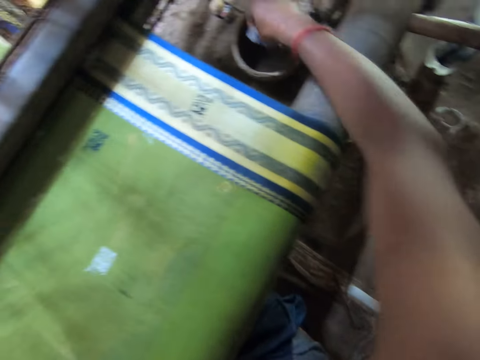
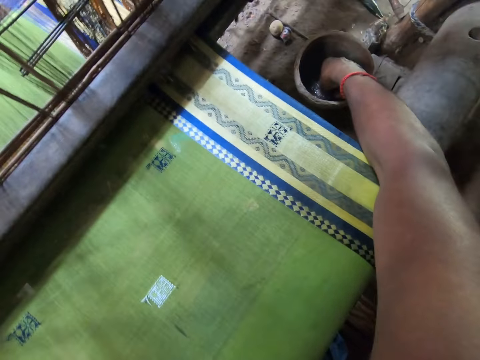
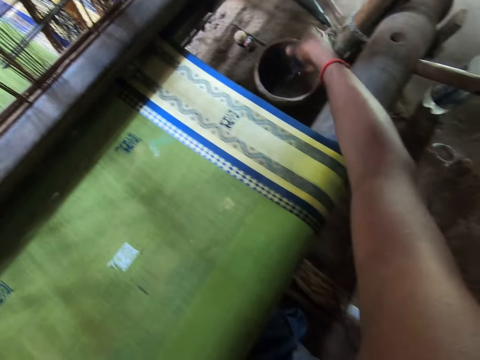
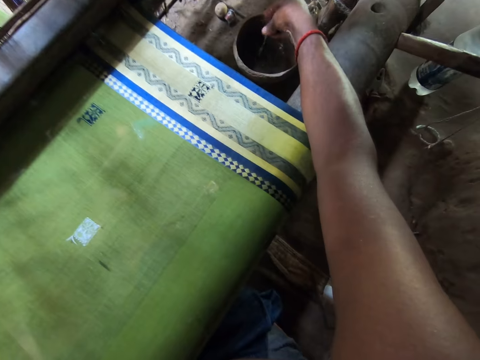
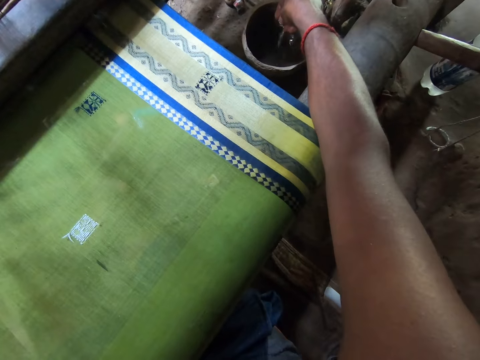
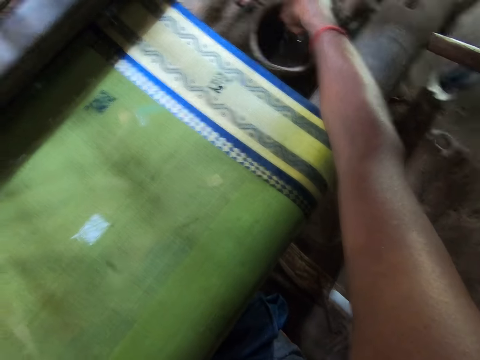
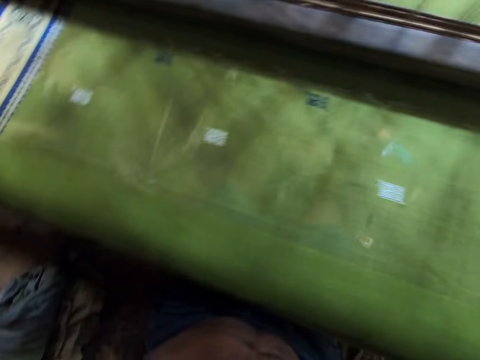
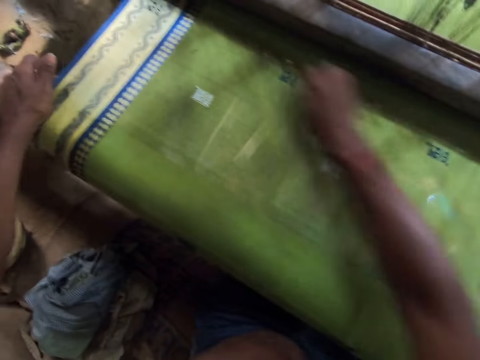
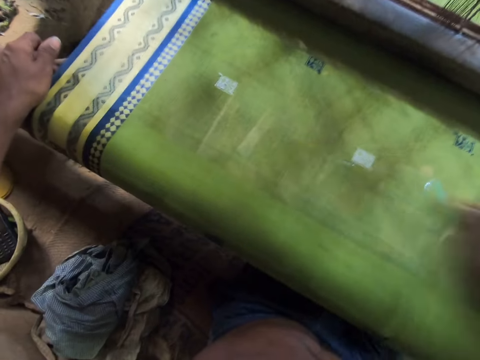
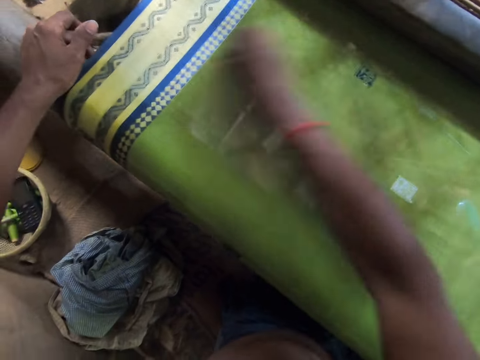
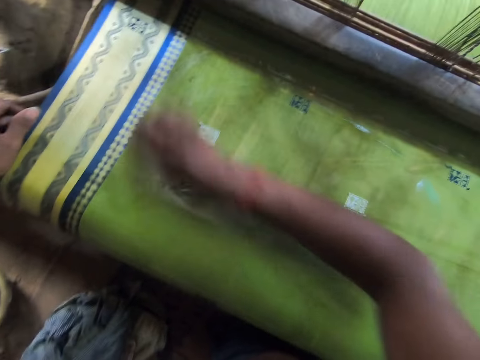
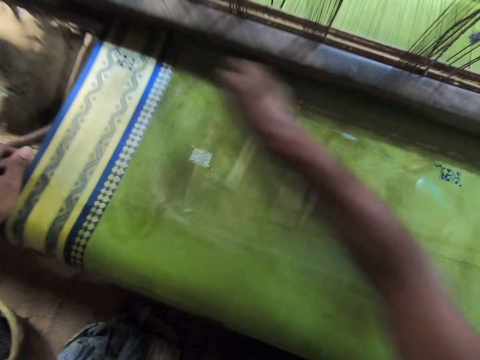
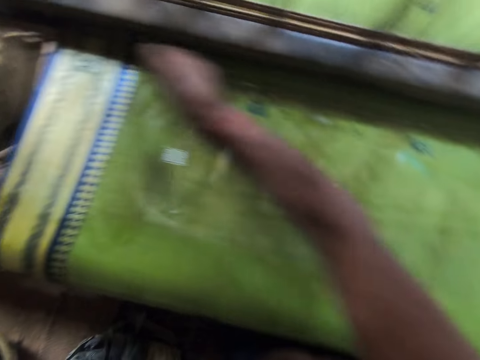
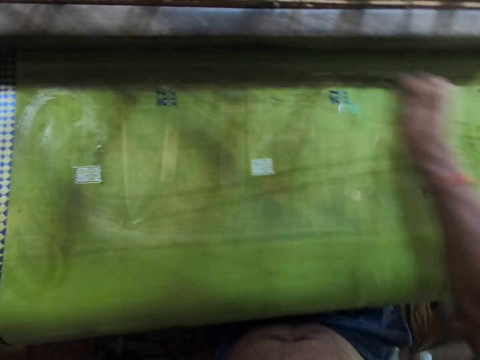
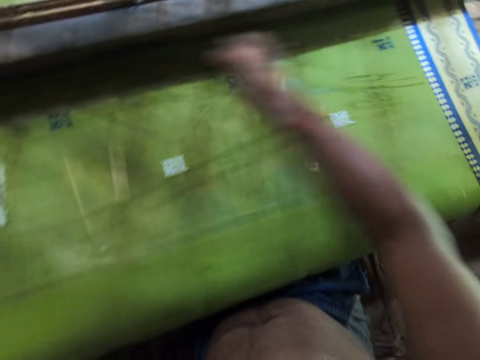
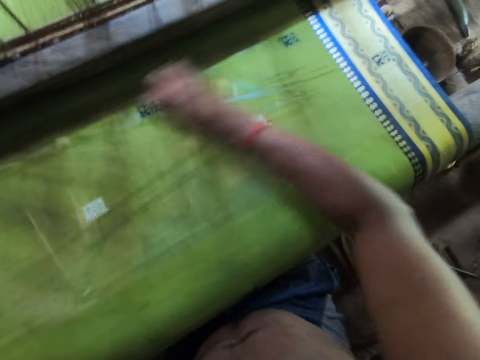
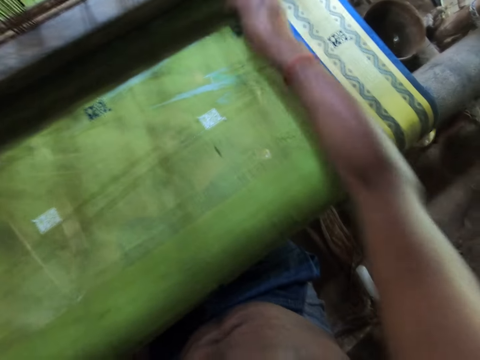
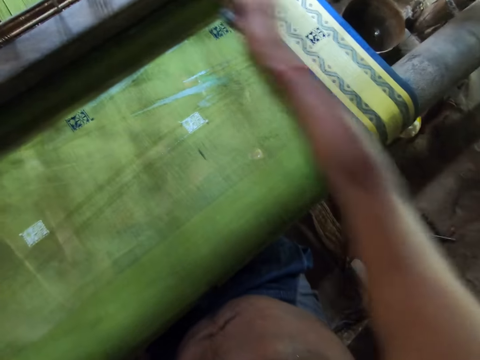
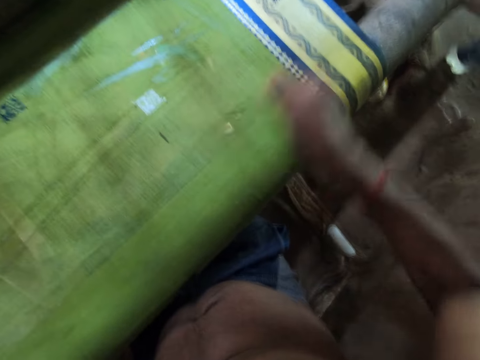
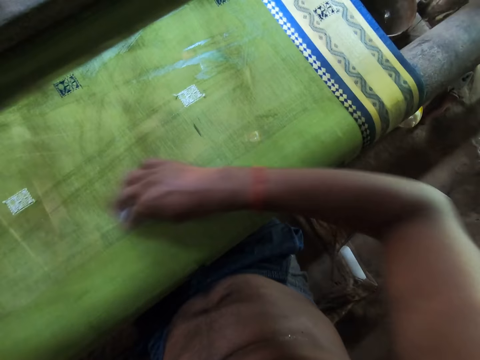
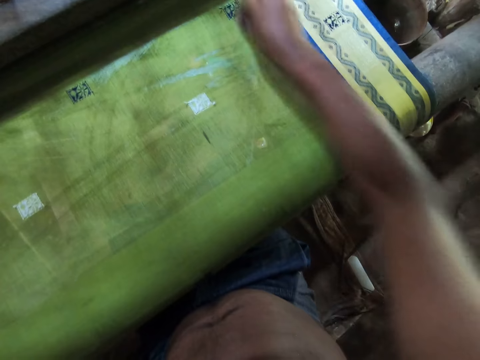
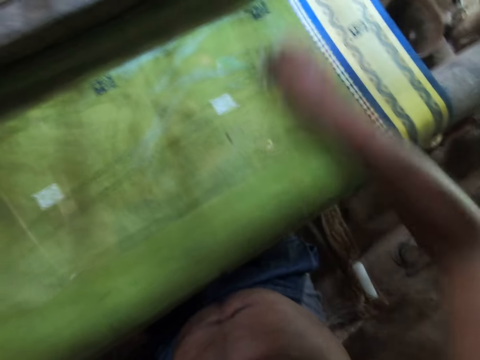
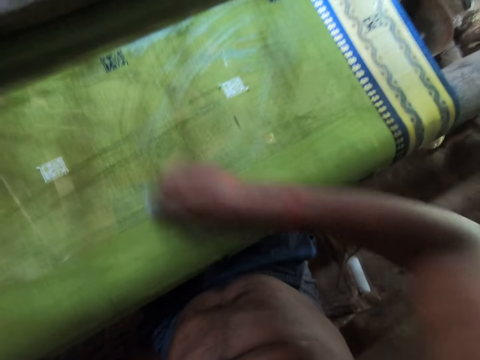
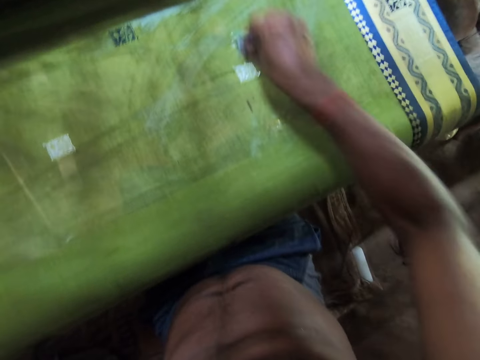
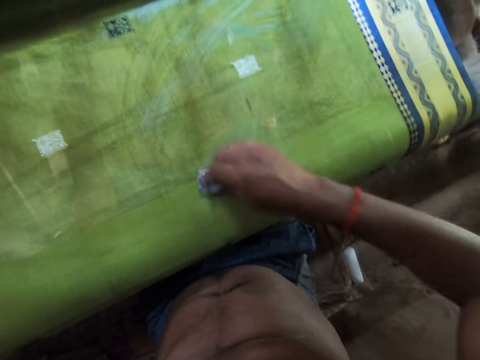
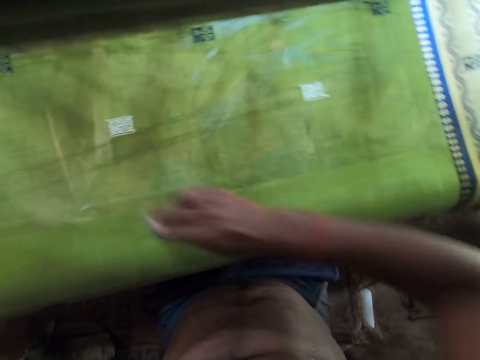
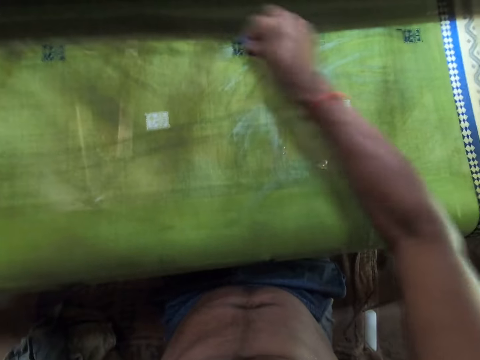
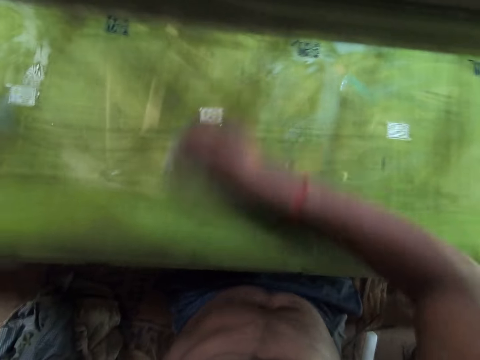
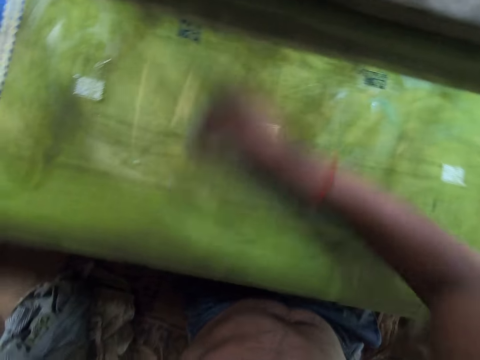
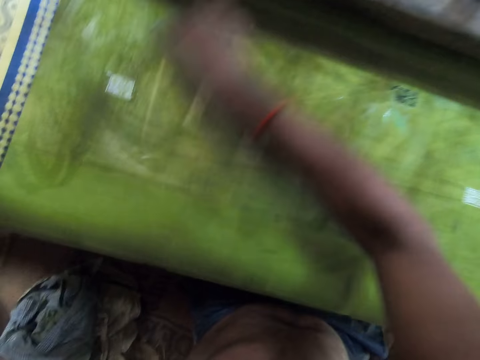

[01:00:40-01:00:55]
The camera wearer dips the fabric inside the bucket of water with his right hand. He squeezes the cloth. He cleans the piece of cloth with the fabric in his right hand.

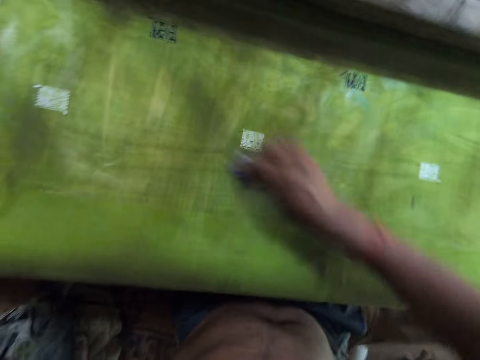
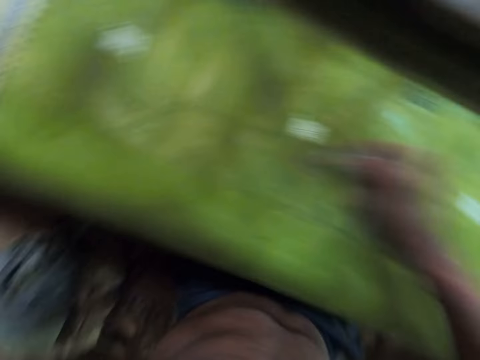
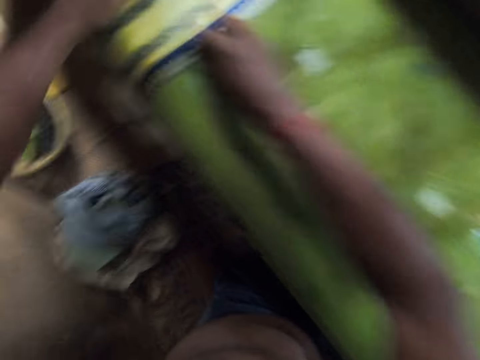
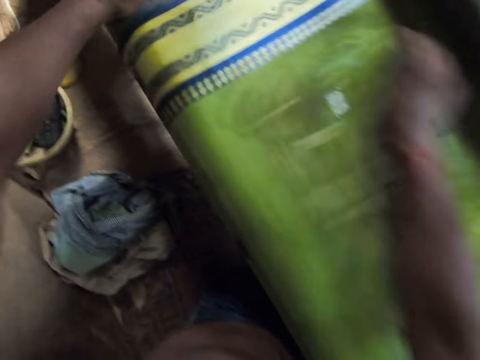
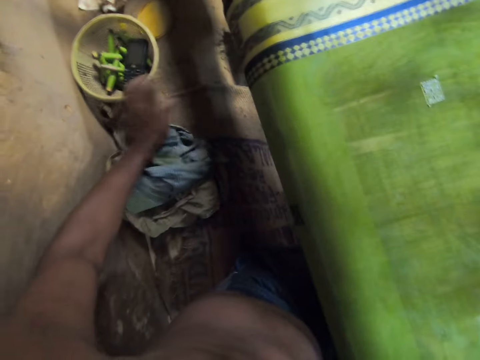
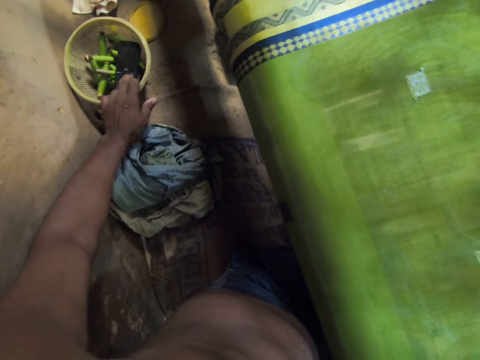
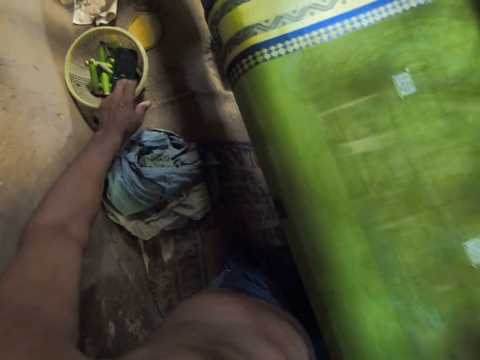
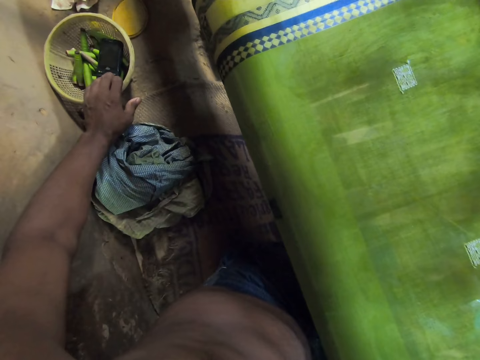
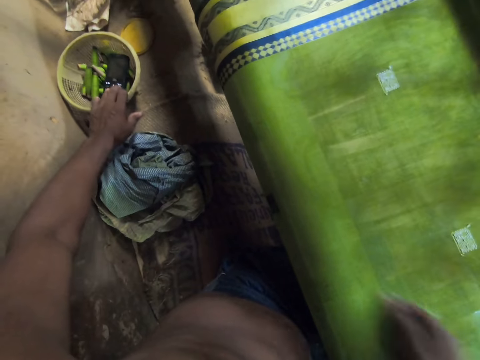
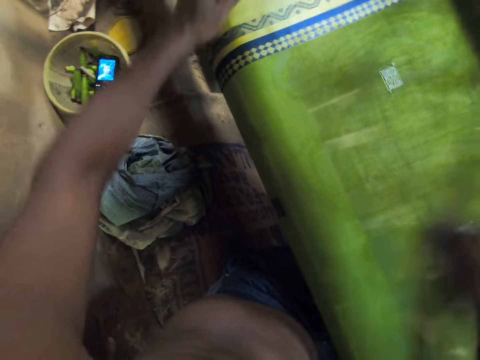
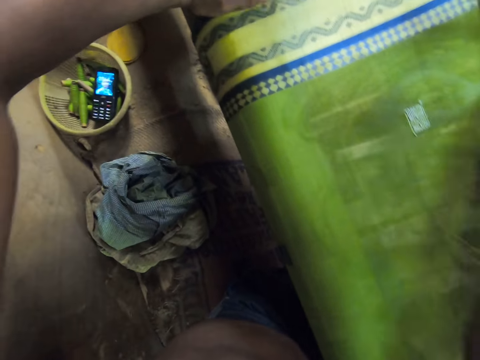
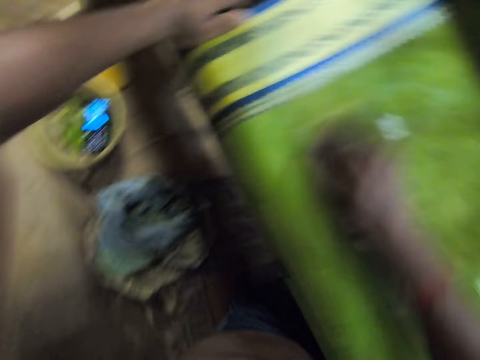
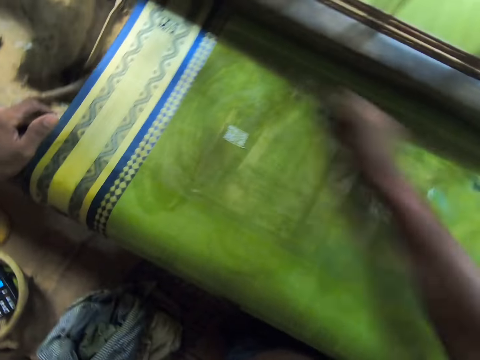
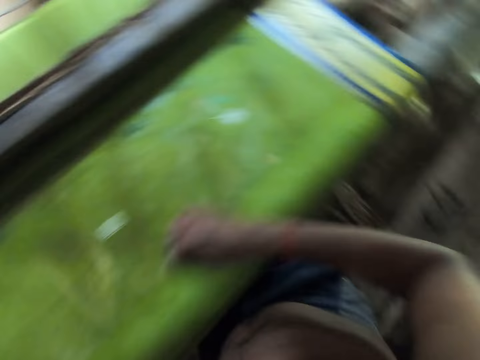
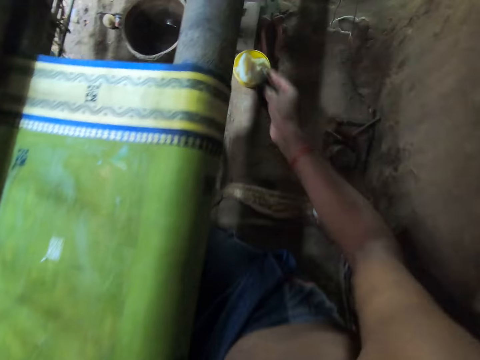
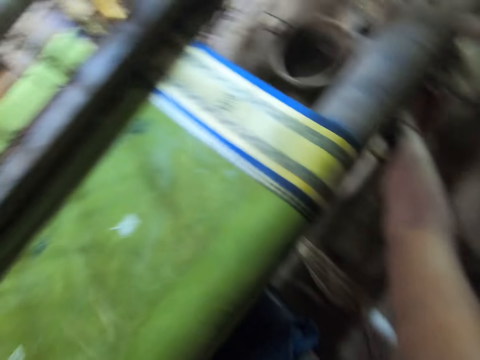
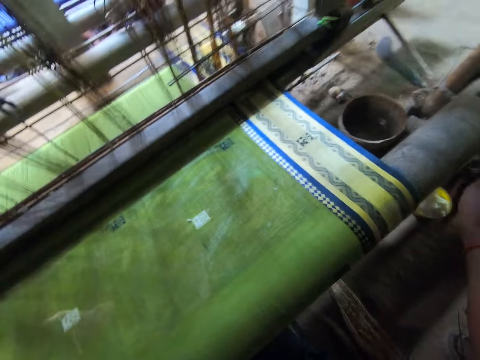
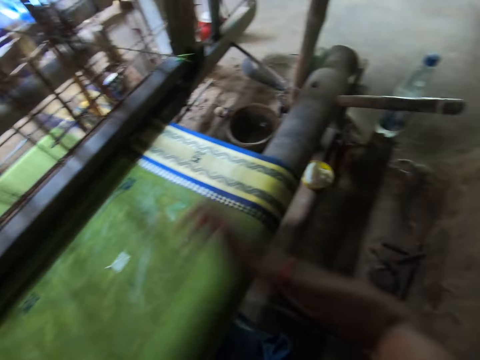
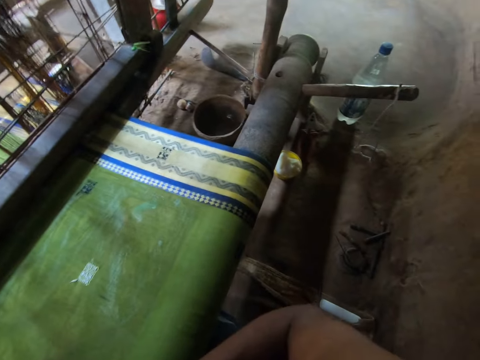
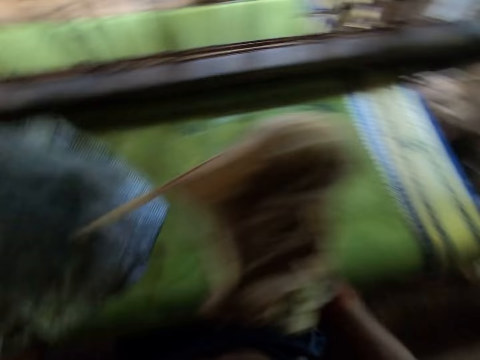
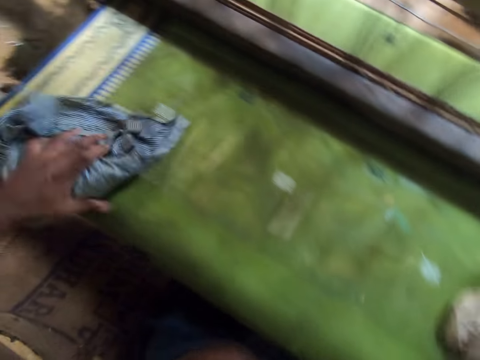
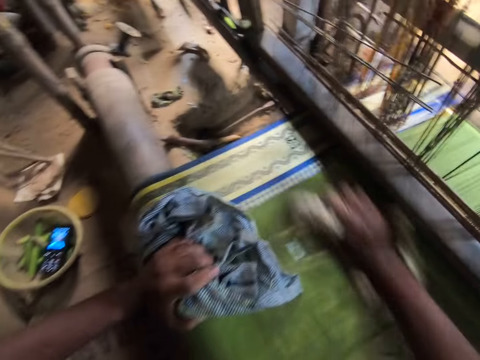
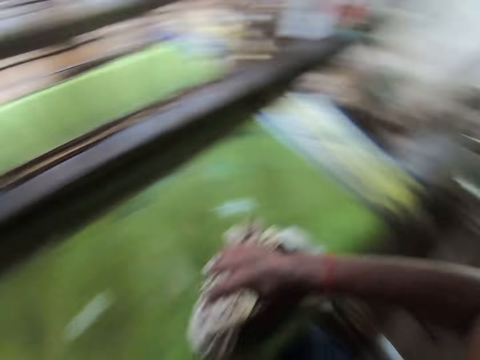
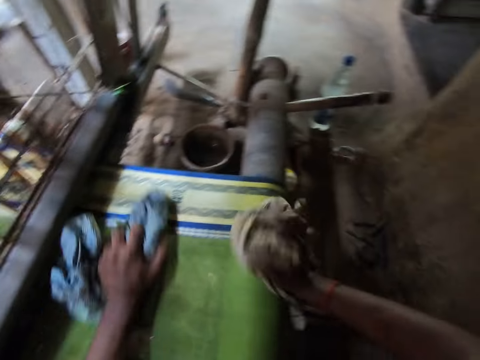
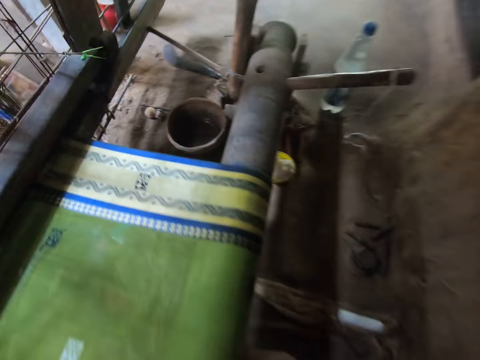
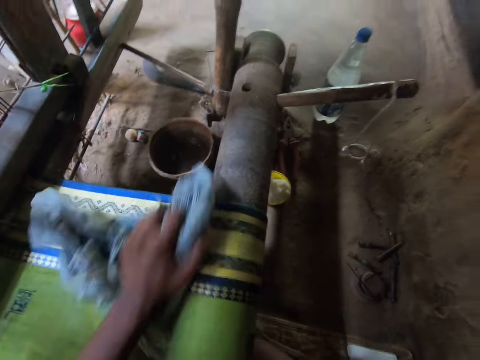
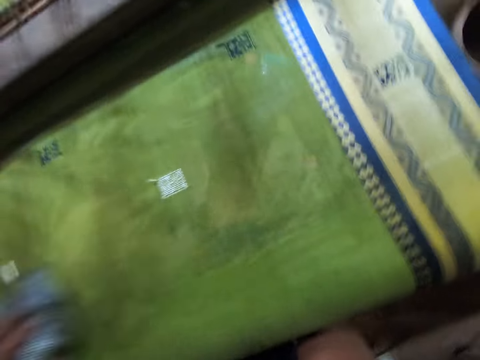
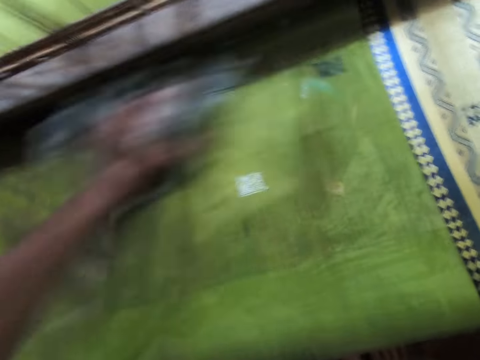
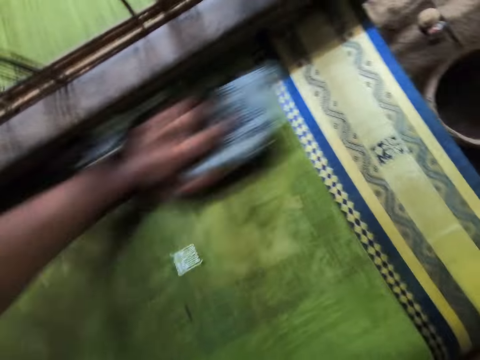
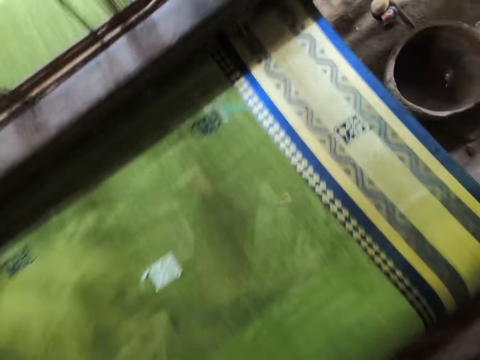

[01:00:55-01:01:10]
The camera wearer operates a phone inside a sieve with his left hand. He wipes the fabric. He drops the fabric in his right hand on the floor. He picks up some clothes with both hands. He cleans the clothes with the fabric in his right hand. He places the cloth on the fabric.
